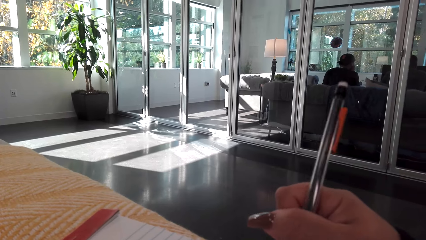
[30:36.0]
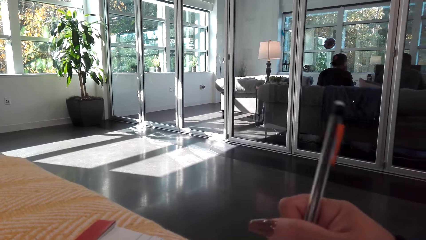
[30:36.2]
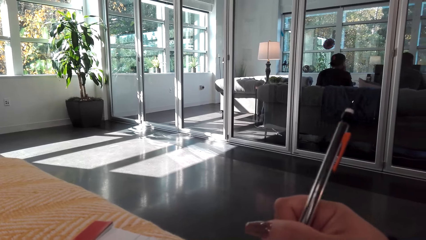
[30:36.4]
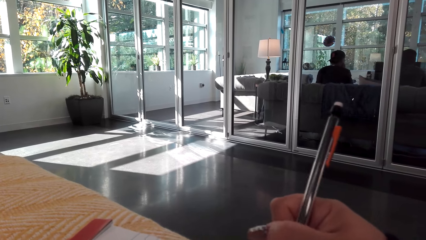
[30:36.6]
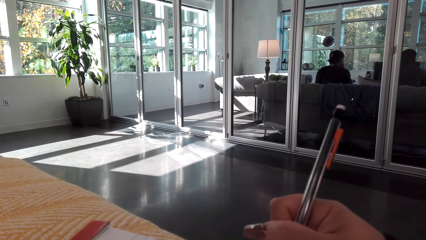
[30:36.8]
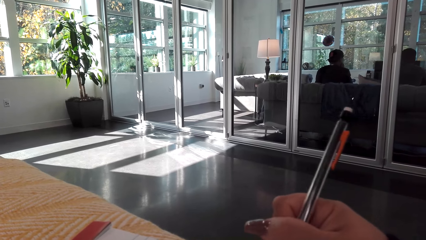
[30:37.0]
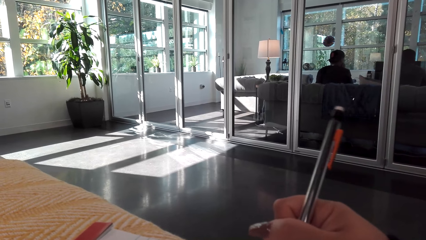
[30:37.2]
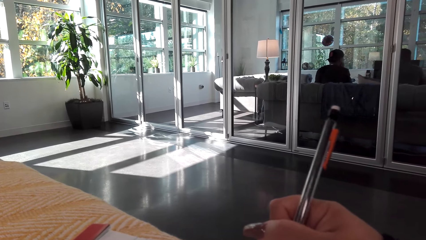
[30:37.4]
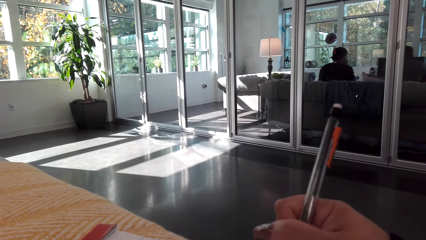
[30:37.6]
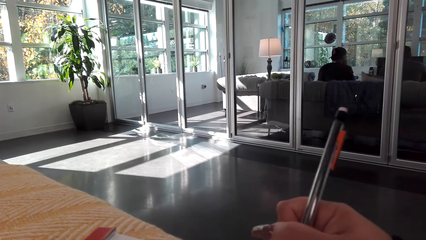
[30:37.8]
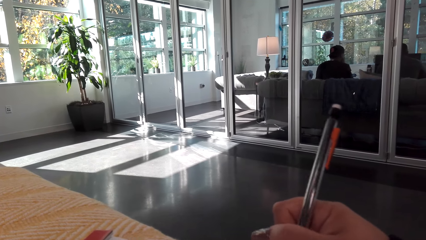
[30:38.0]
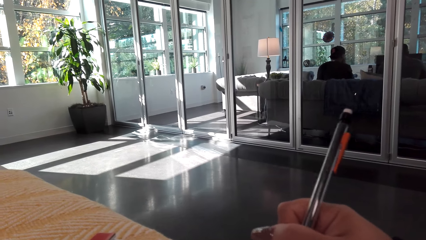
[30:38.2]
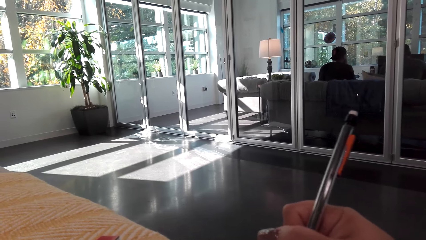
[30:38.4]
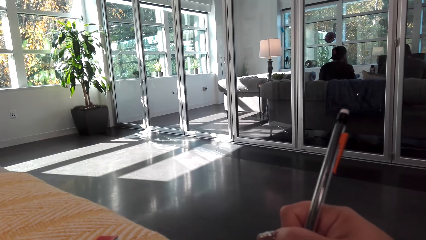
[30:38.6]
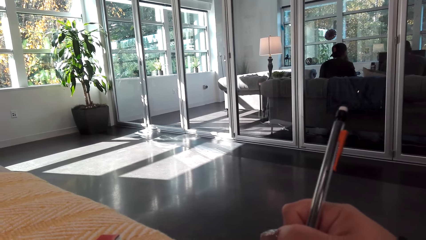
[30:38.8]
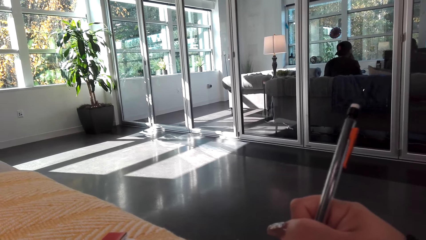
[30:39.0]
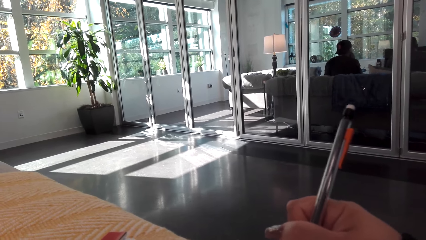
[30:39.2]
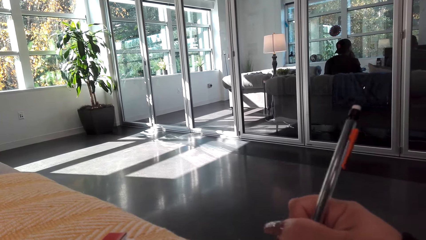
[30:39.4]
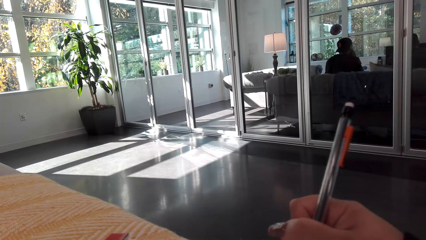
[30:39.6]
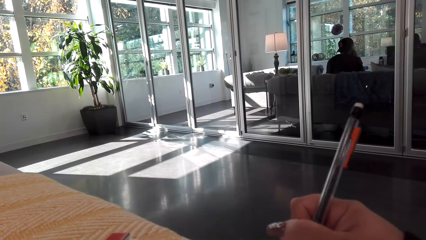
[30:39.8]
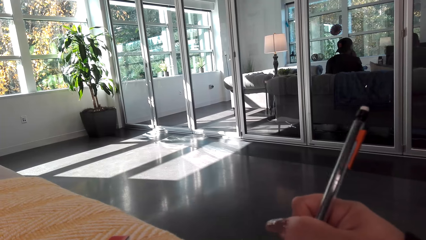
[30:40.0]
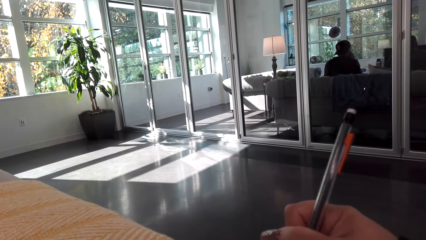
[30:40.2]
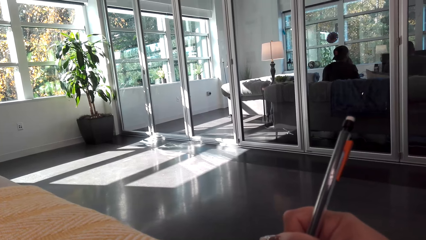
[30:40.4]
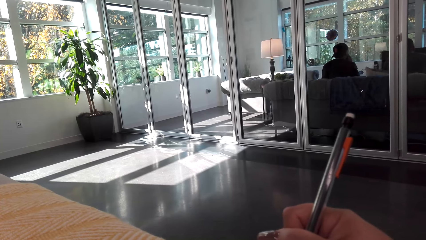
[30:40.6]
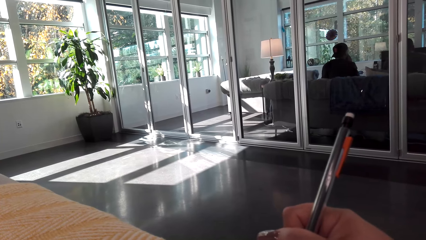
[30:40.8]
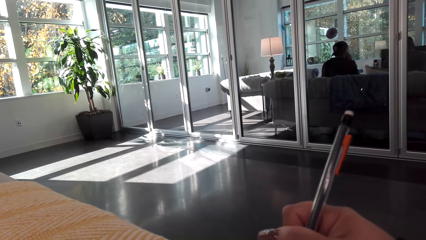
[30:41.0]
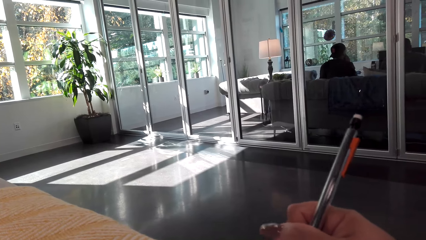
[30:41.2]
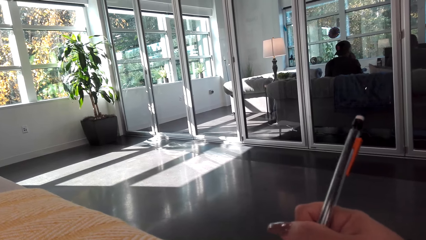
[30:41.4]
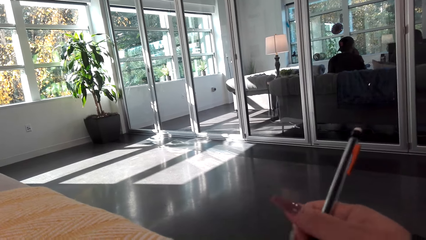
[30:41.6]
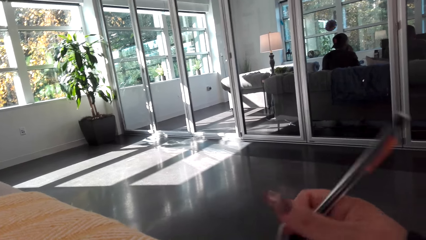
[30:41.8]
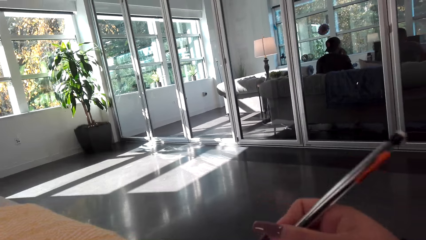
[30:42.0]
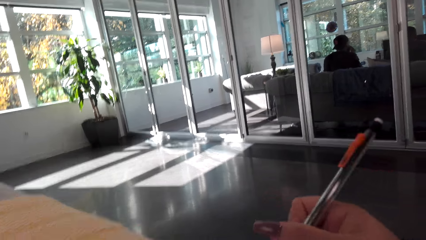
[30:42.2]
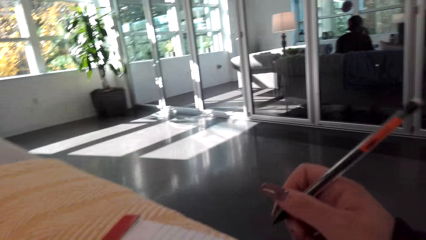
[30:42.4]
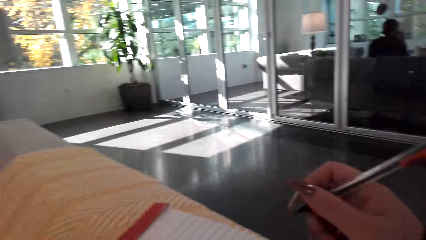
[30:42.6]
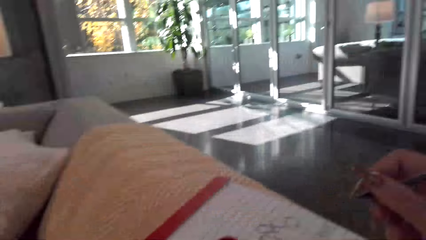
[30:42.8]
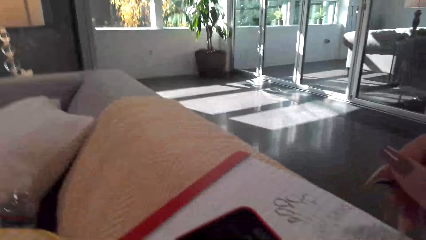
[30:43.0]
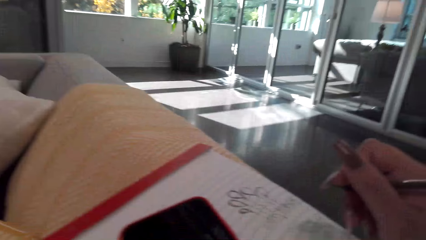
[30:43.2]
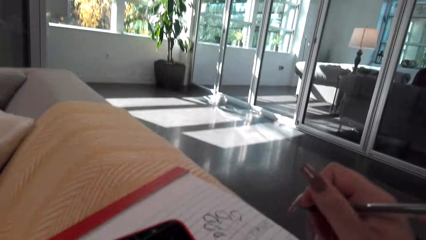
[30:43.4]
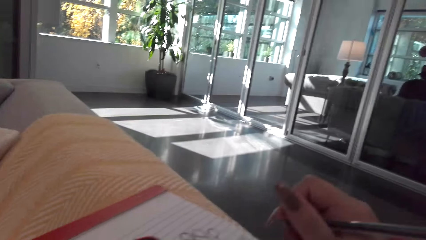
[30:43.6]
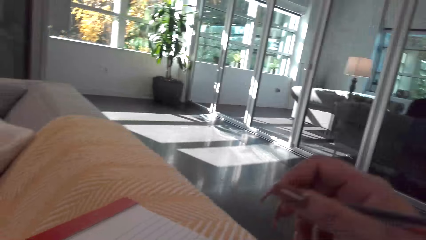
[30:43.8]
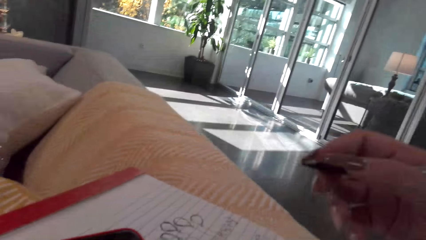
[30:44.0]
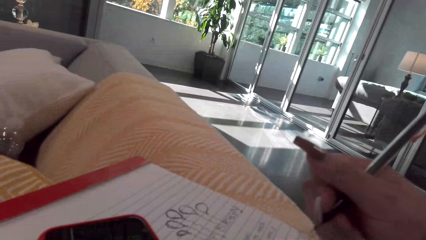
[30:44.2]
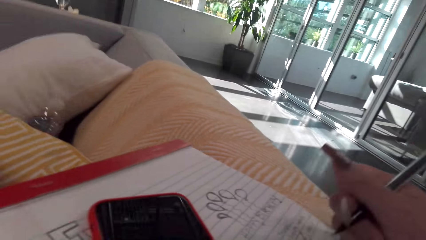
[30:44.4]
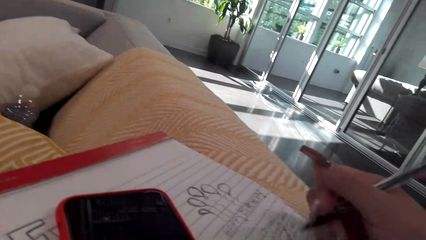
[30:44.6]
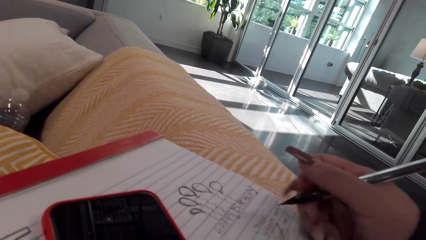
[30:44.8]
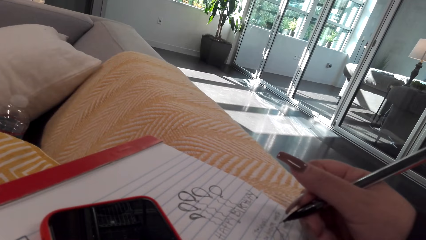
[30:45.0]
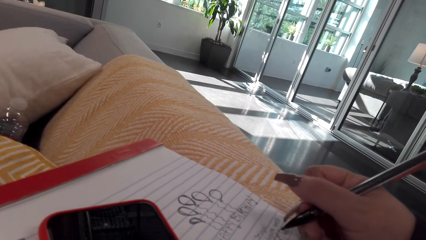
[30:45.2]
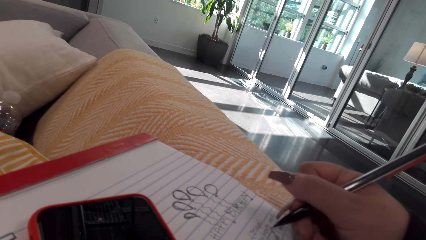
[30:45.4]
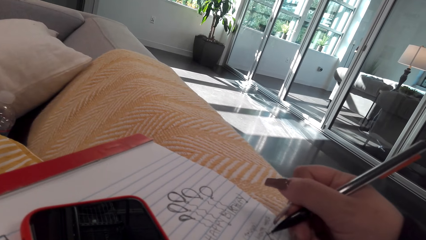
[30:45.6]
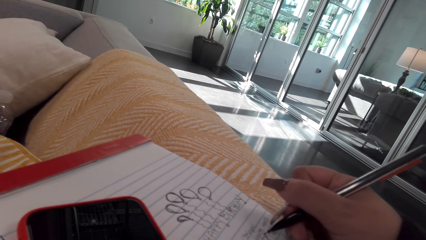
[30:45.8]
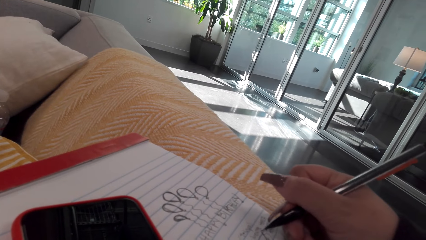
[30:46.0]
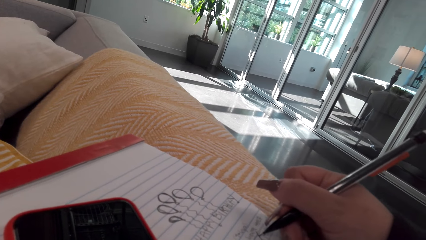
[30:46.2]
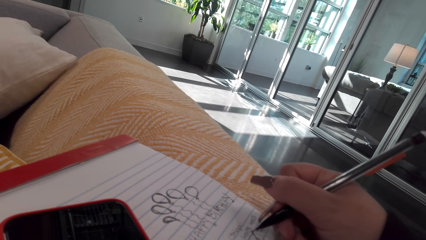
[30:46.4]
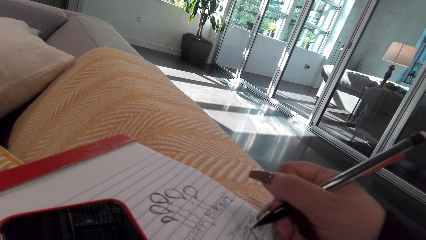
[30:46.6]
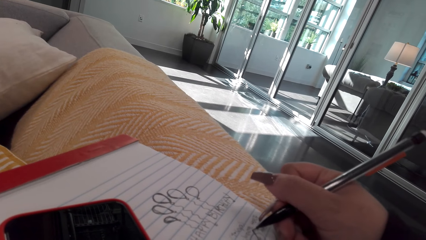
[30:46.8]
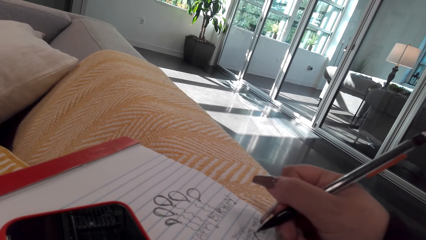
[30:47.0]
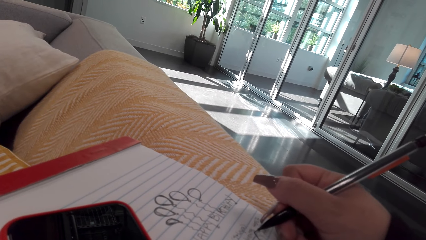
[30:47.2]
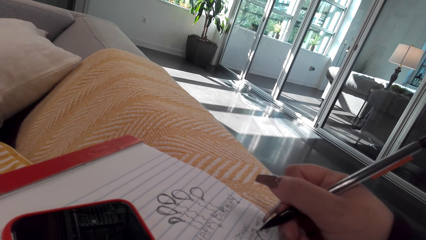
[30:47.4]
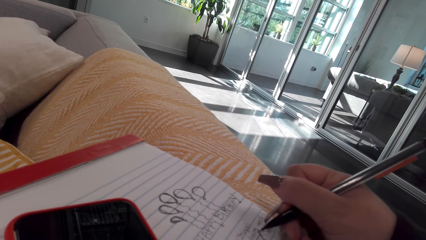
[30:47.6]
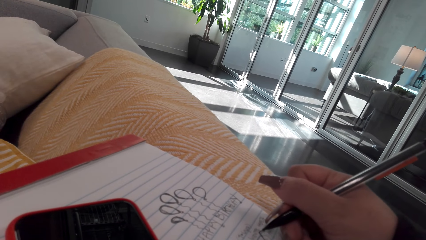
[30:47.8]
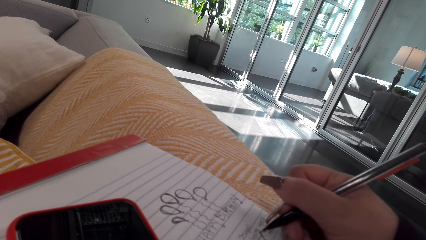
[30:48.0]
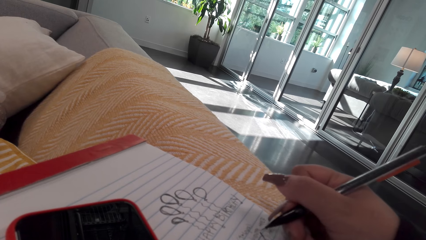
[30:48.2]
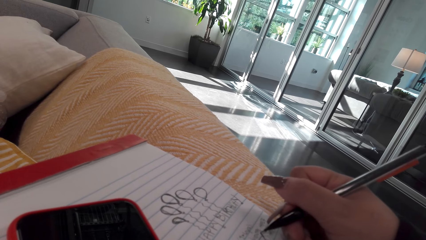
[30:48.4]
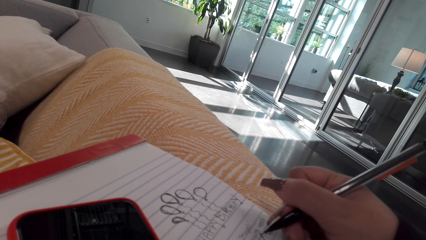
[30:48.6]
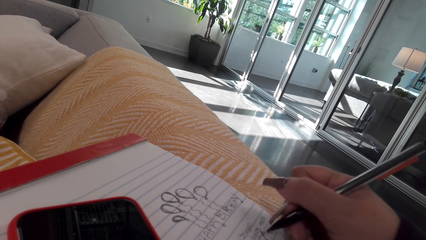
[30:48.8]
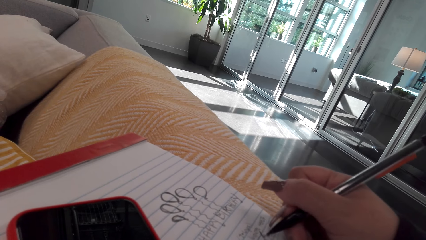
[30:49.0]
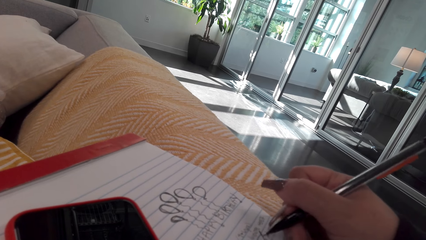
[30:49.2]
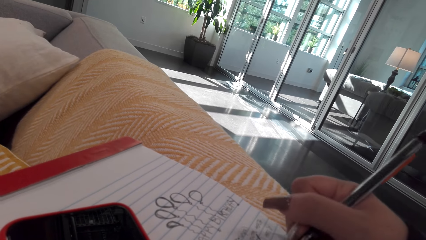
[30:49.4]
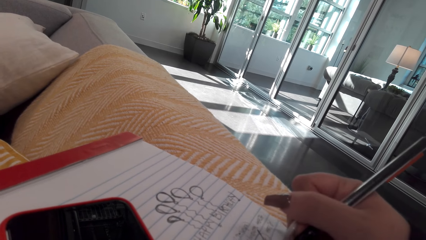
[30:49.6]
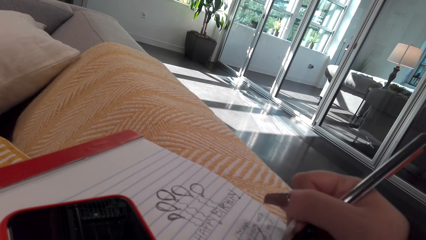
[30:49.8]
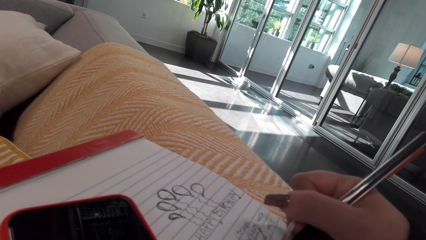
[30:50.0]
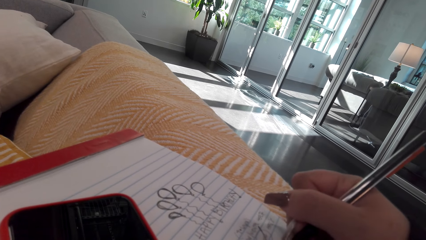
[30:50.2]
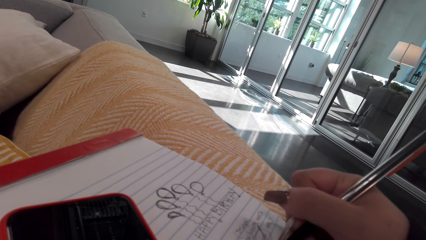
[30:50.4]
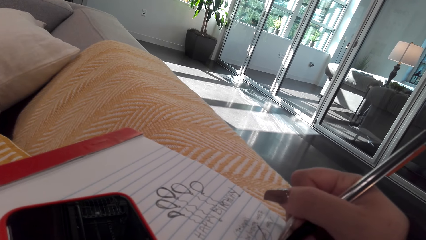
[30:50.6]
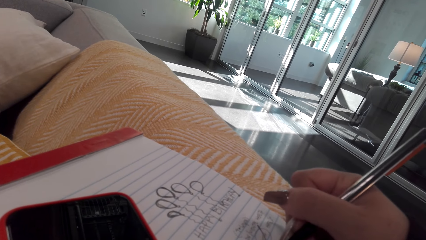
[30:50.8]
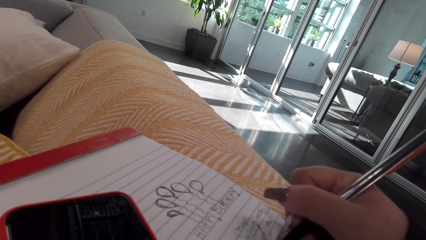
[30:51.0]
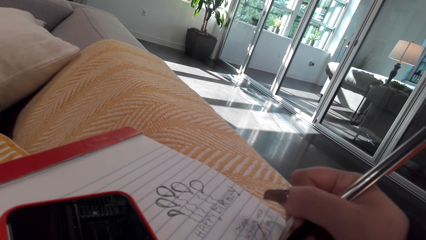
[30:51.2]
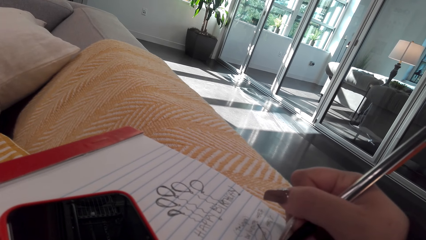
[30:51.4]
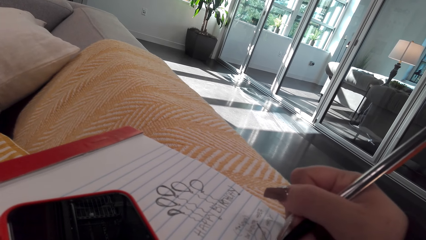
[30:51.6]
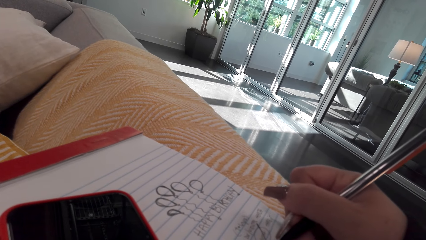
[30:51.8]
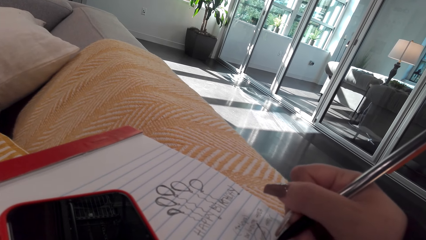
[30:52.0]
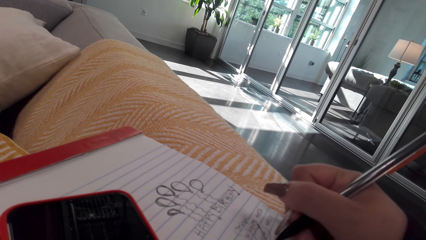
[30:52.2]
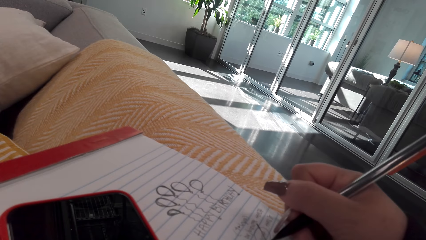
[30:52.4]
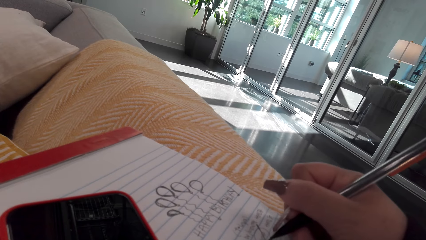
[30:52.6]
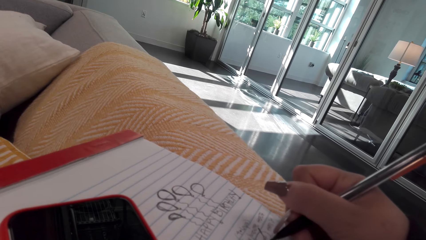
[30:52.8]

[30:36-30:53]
The camera wearer moves the book. They draw on the book. They draw on the book with a pen.
